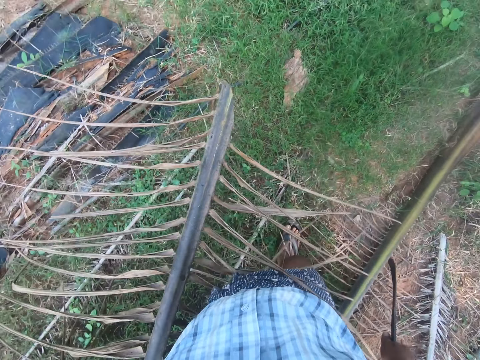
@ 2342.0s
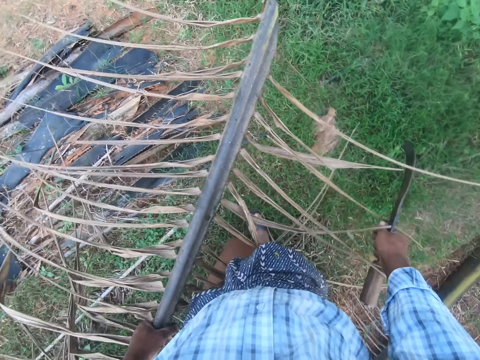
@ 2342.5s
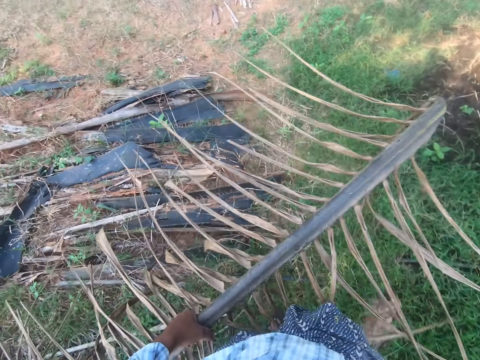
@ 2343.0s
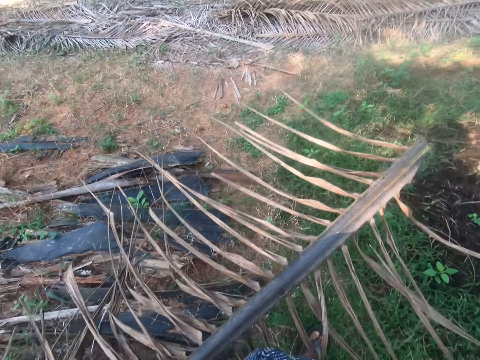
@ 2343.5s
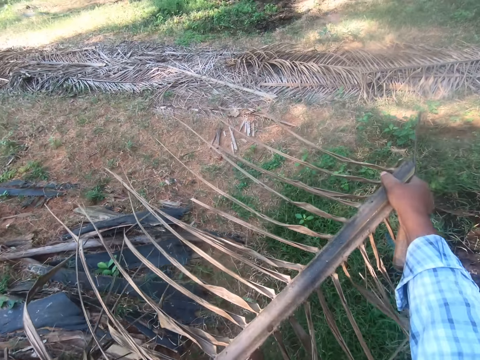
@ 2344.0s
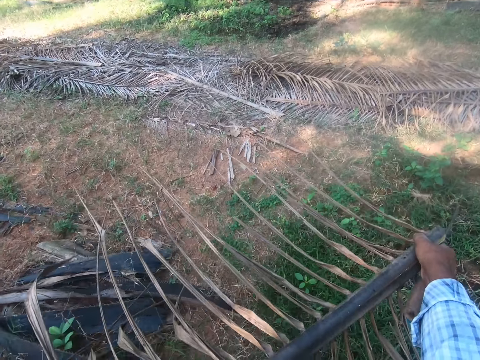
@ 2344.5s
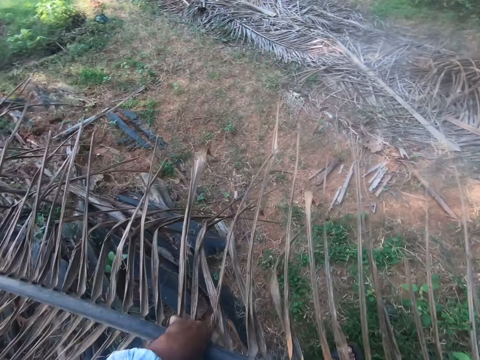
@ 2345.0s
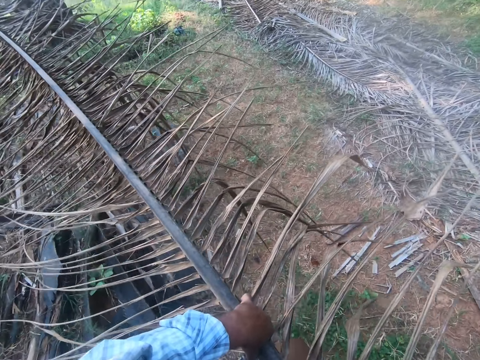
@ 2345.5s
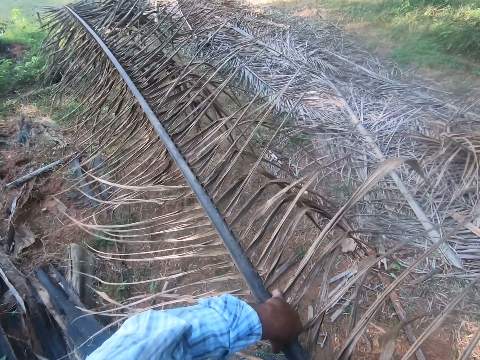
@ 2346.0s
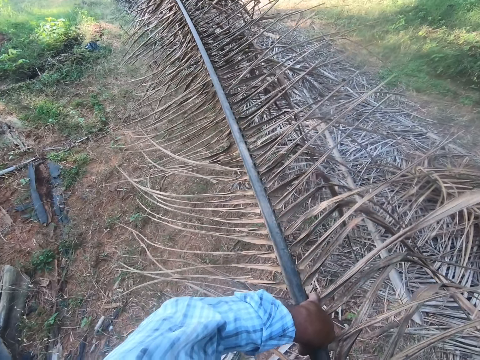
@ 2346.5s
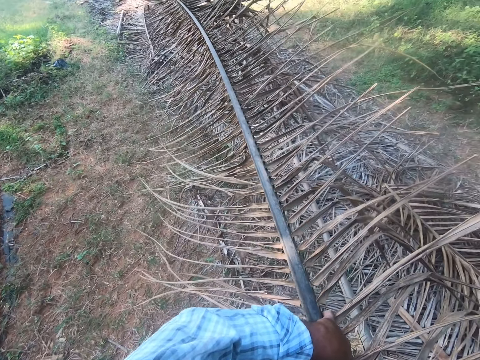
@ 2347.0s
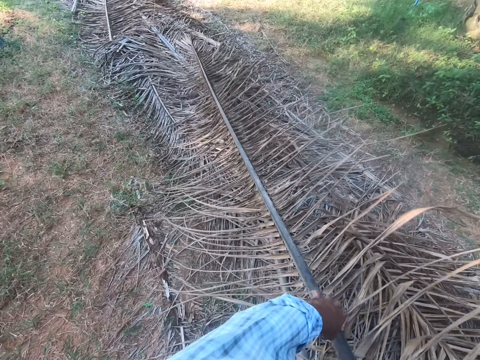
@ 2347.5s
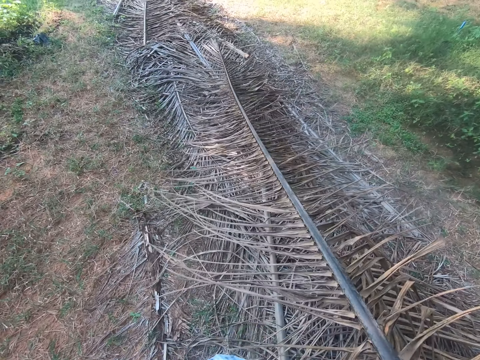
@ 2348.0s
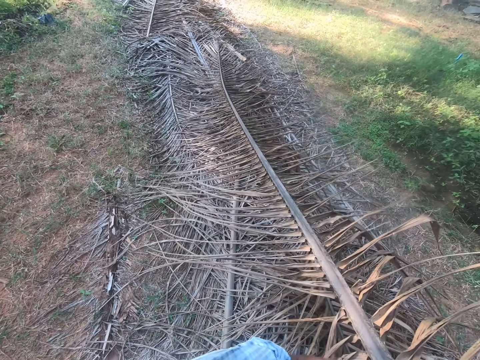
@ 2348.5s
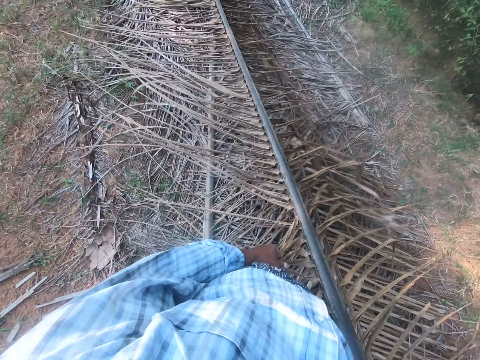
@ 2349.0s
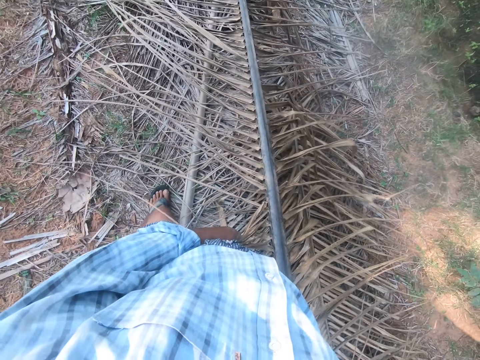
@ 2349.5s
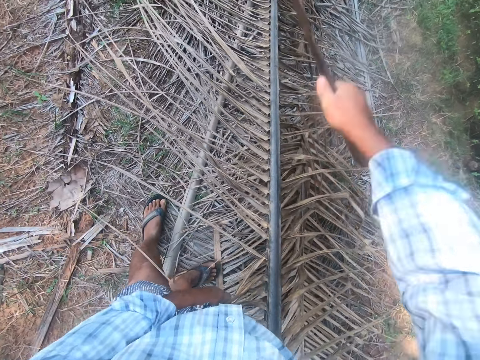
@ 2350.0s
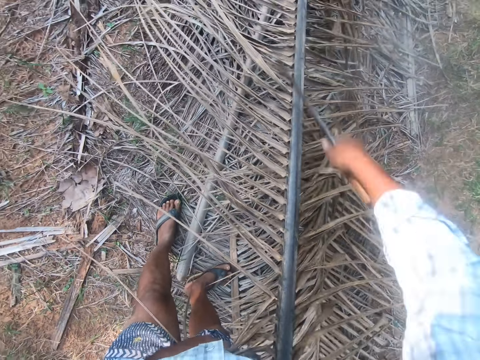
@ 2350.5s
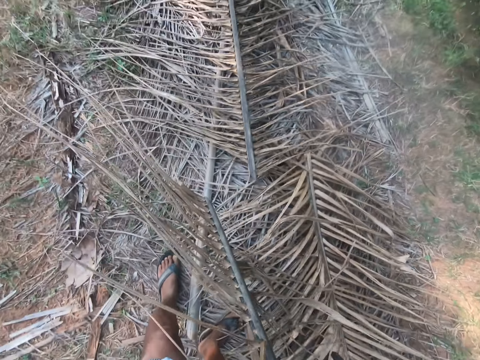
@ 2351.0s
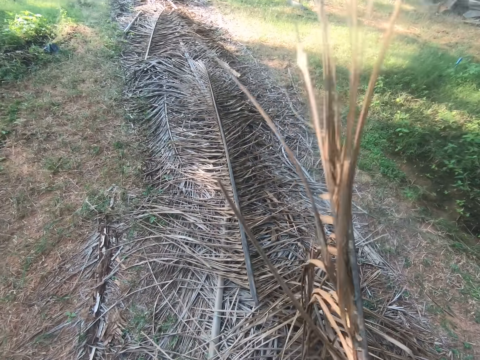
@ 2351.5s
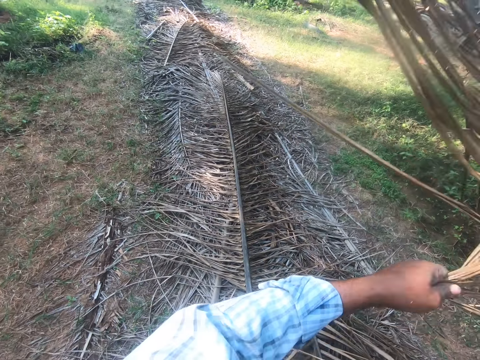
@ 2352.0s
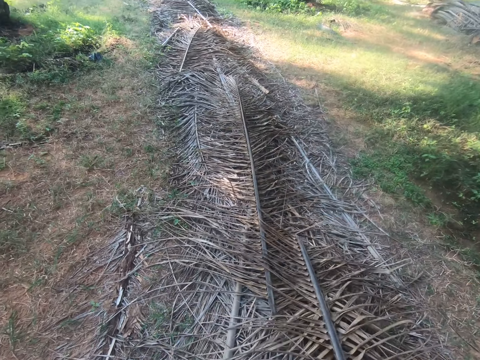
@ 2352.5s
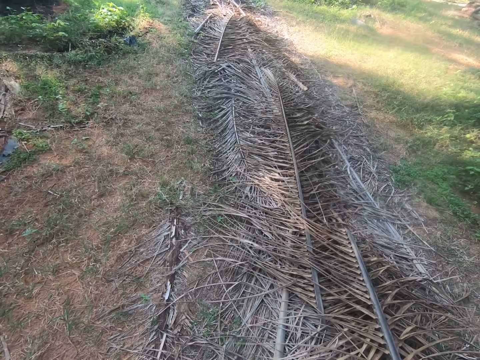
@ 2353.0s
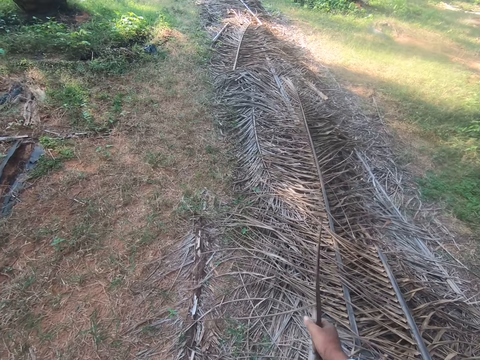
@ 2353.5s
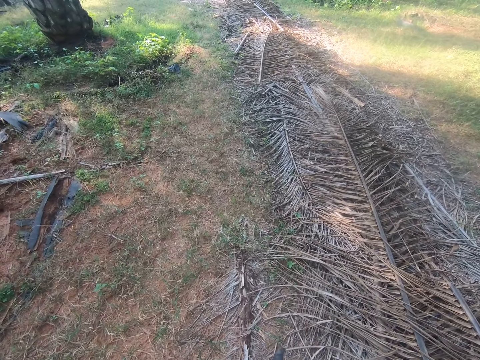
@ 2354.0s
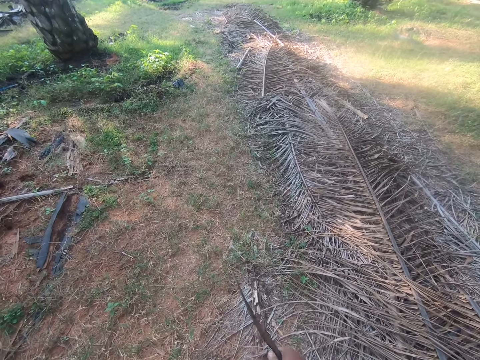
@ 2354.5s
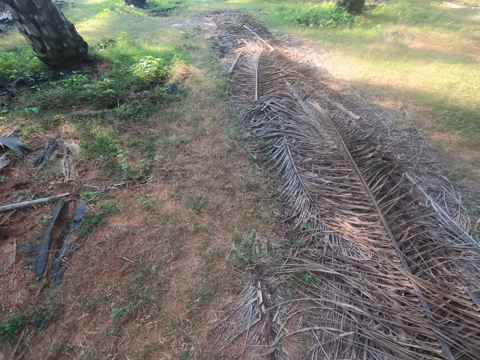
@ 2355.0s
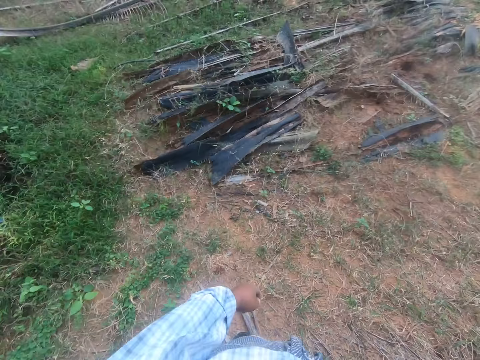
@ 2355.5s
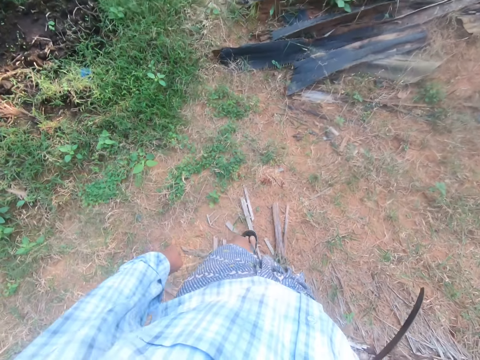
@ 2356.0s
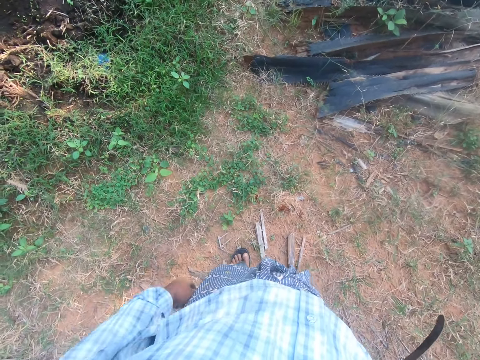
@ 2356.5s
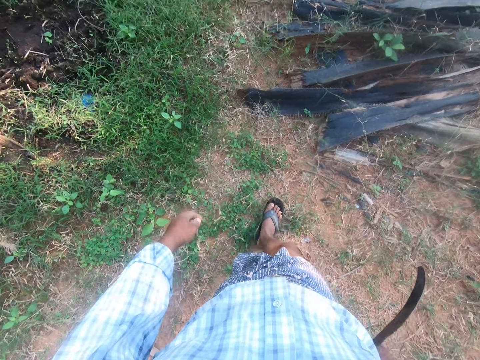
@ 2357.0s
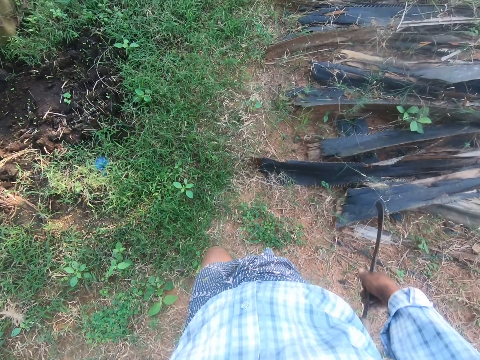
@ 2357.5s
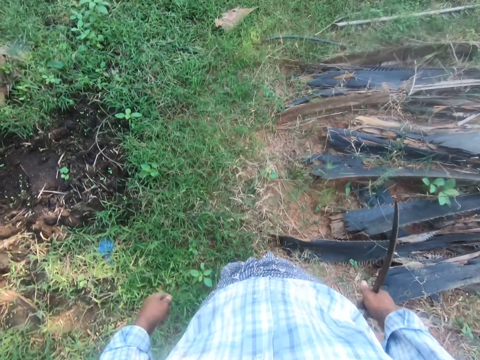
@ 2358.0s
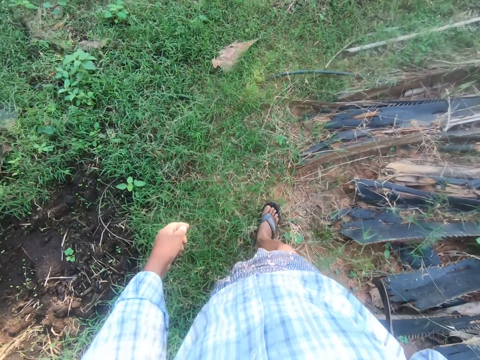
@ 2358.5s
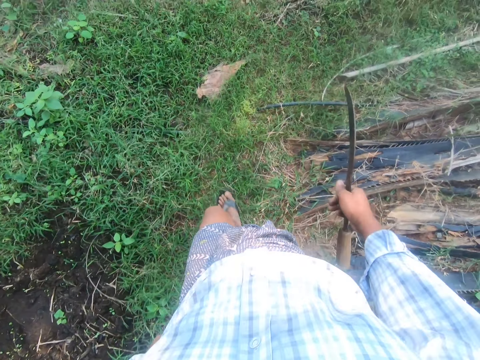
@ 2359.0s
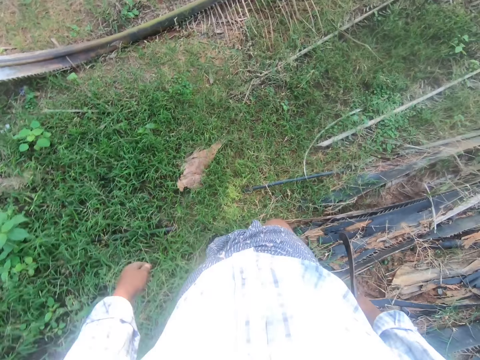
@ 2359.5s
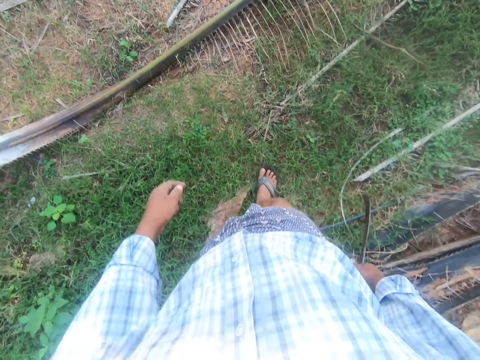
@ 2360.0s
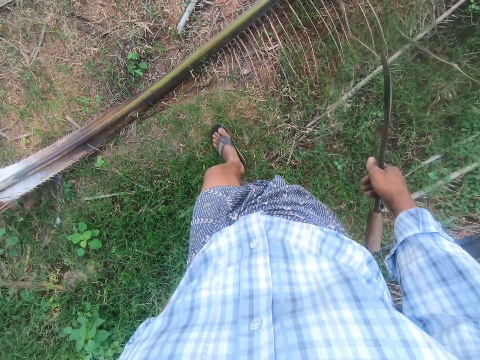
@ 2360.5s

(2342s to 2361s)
The camera wearer walks around the garden. They drop the palm frond on a heap of palm fronds. They cut the palm frond into two with a sickle or machete. They drop the palm frond on a heap of palm fronds. They walk around the garden.

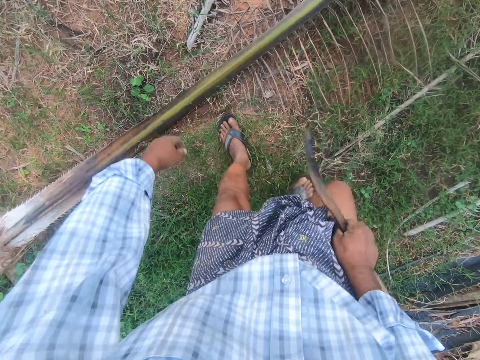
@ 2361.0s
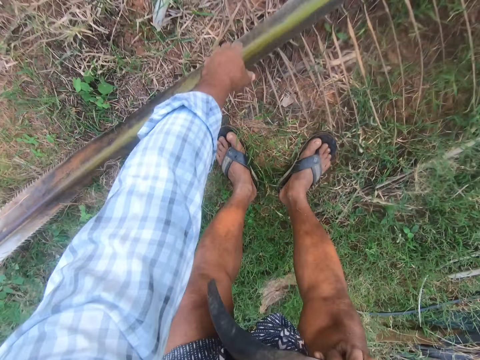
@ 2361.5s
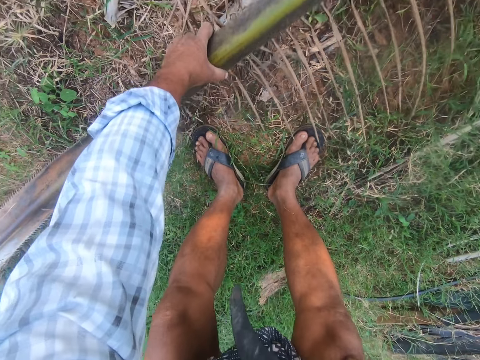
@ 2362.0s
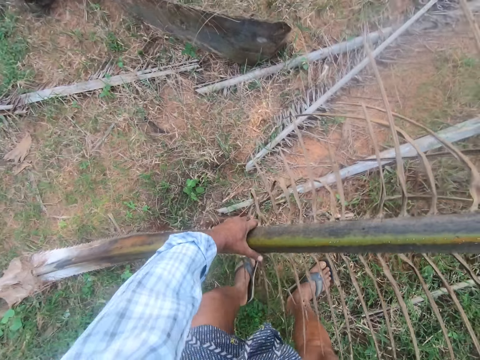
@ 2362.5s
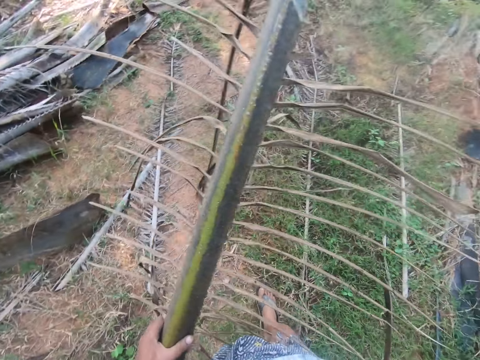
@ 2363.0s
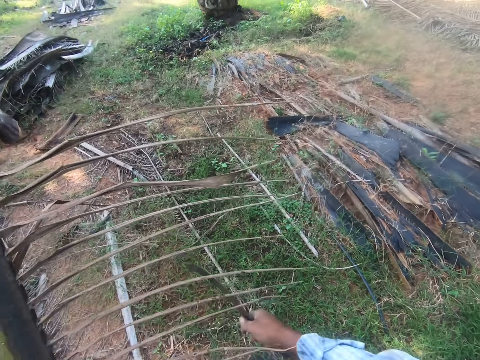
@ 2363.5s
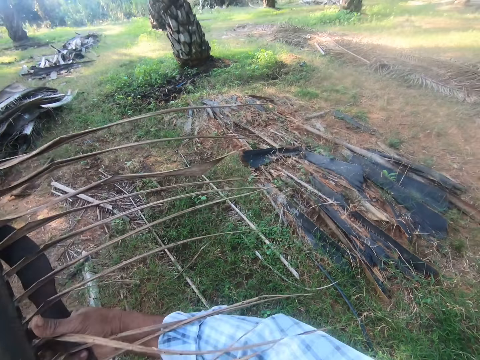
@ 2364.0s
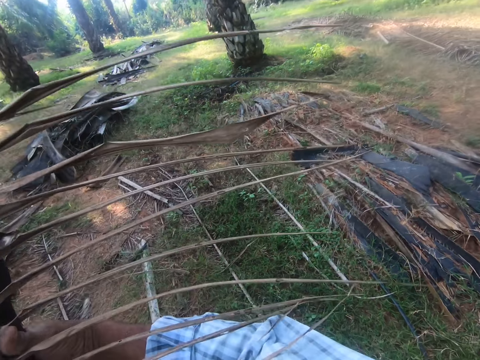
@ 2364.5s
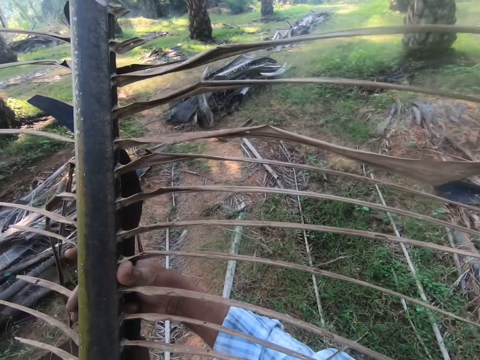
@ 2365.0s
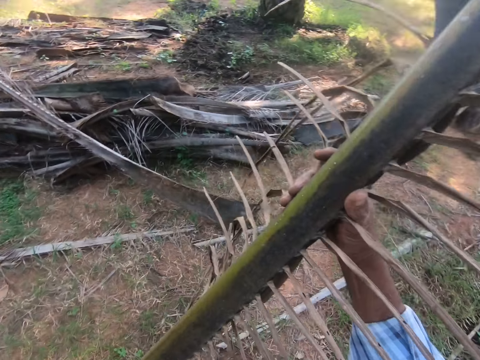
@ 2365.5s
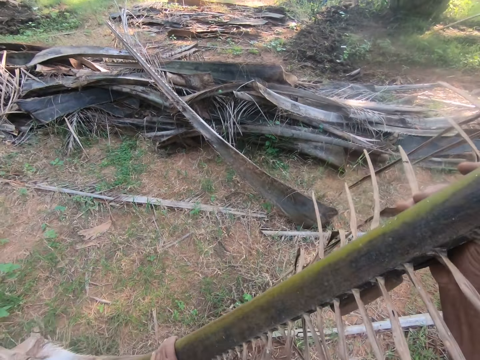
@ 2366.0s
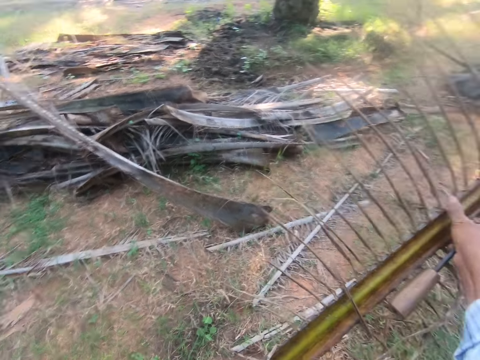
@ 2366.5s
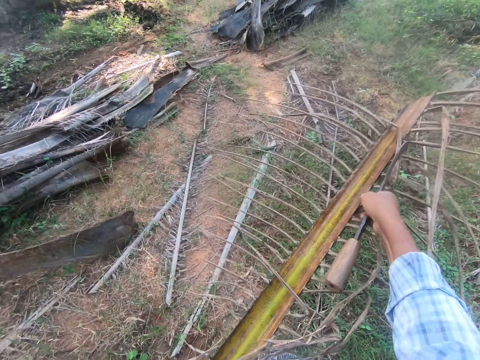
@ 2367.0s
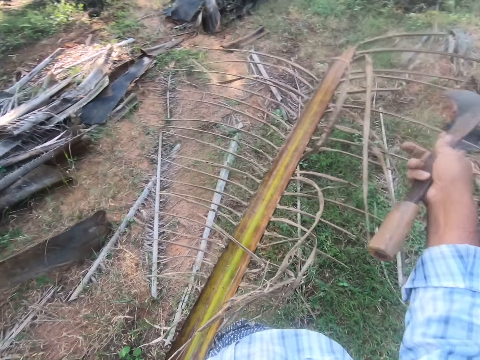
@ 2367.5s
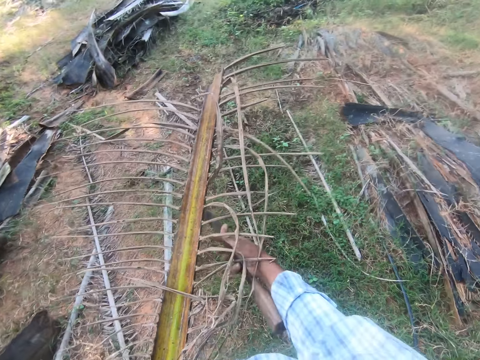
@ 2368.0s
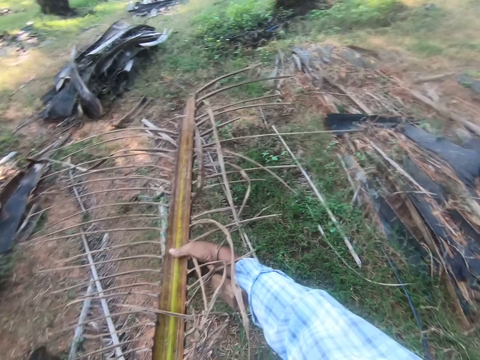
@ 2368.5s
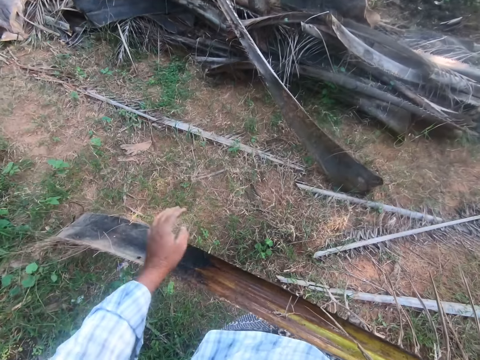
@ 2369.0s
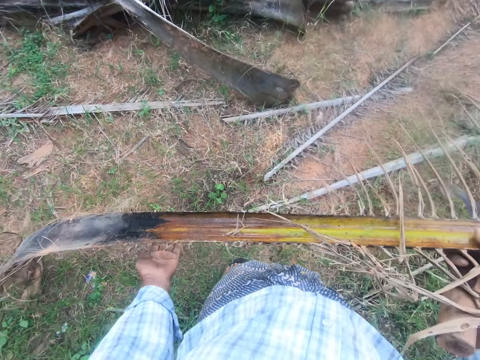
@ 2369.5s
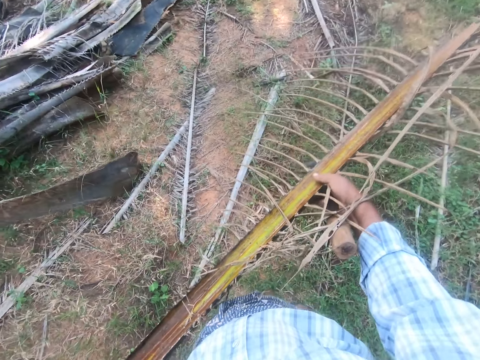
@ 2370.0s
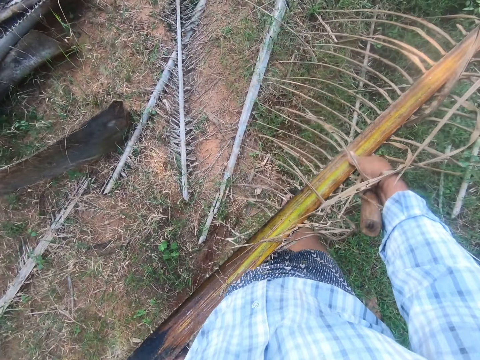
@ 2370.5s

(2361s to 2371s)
The camera wearer picks up a rachis from the ground.
